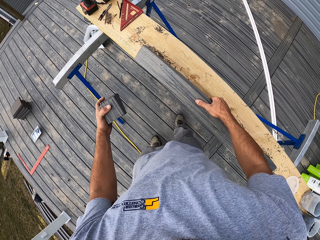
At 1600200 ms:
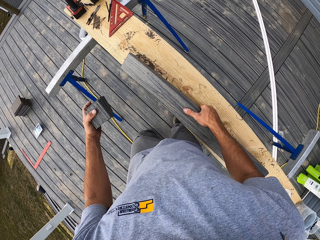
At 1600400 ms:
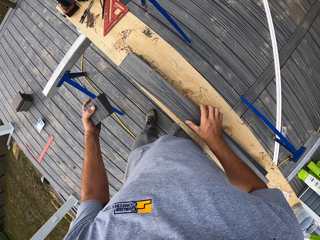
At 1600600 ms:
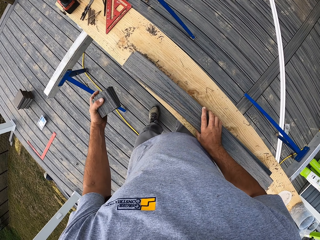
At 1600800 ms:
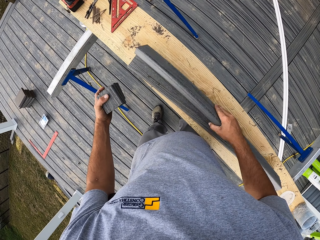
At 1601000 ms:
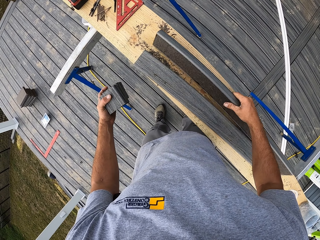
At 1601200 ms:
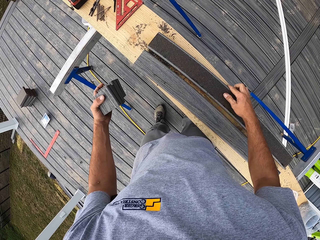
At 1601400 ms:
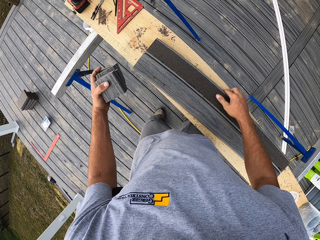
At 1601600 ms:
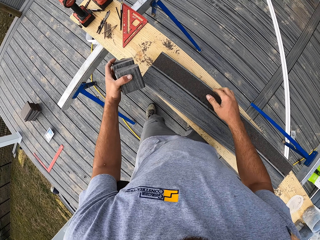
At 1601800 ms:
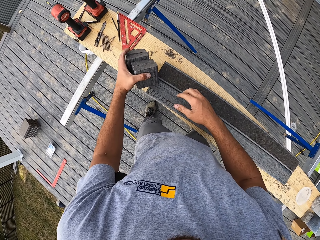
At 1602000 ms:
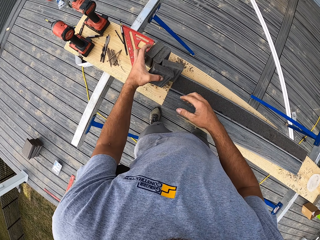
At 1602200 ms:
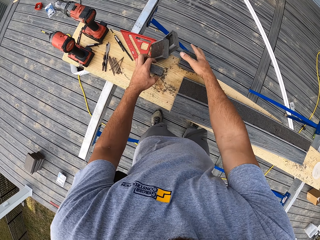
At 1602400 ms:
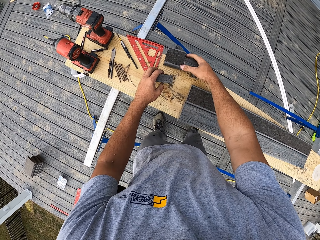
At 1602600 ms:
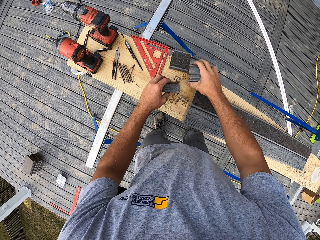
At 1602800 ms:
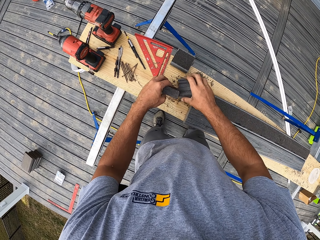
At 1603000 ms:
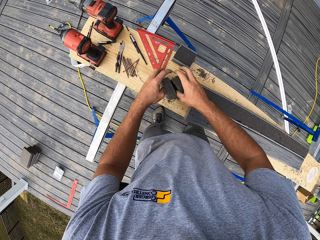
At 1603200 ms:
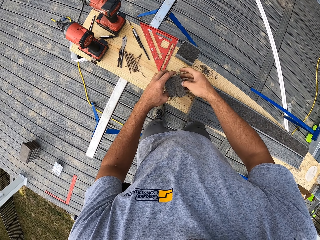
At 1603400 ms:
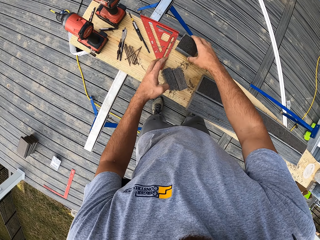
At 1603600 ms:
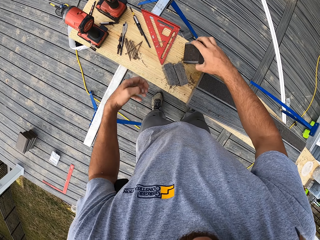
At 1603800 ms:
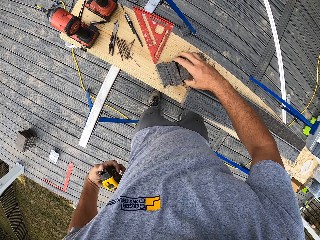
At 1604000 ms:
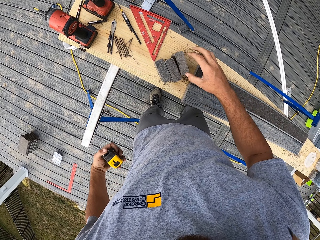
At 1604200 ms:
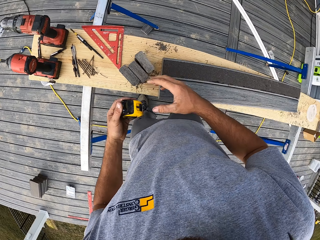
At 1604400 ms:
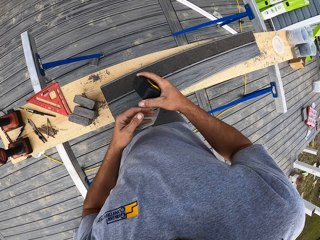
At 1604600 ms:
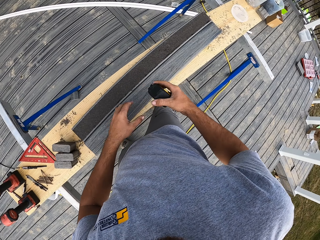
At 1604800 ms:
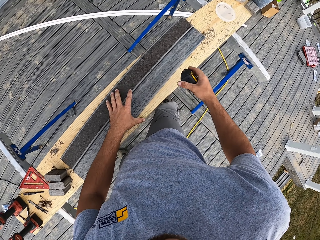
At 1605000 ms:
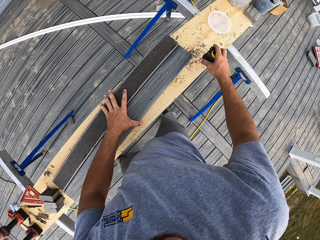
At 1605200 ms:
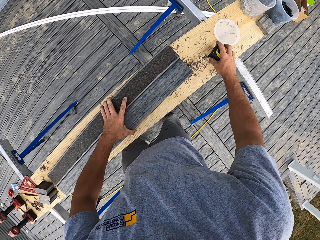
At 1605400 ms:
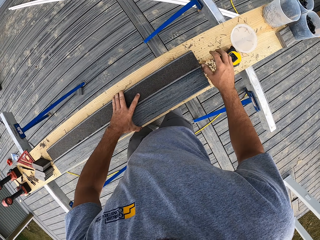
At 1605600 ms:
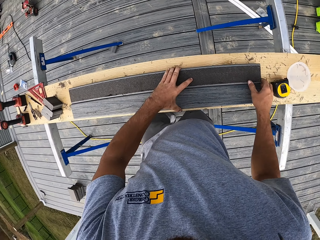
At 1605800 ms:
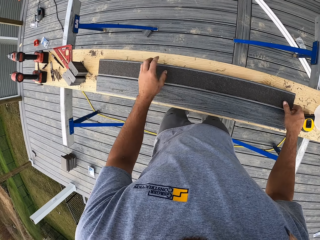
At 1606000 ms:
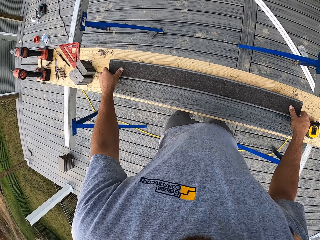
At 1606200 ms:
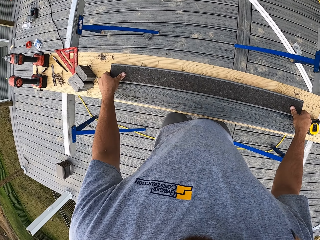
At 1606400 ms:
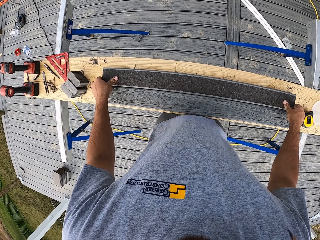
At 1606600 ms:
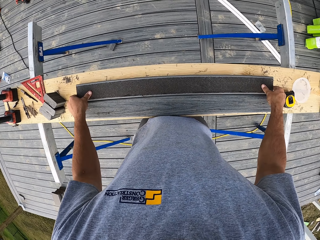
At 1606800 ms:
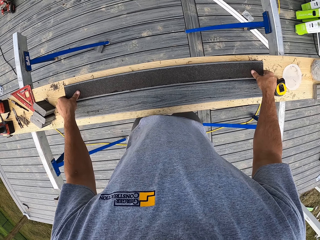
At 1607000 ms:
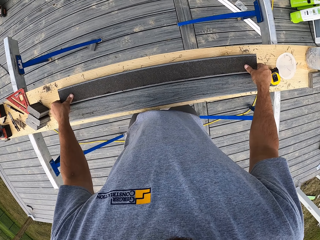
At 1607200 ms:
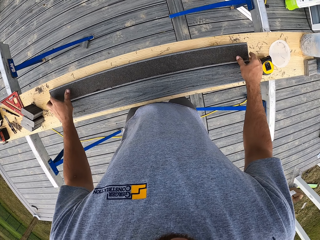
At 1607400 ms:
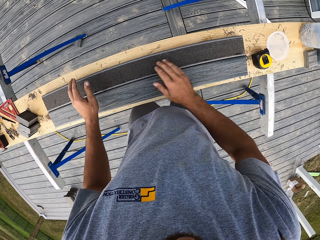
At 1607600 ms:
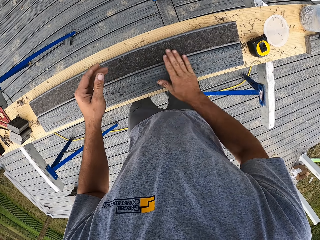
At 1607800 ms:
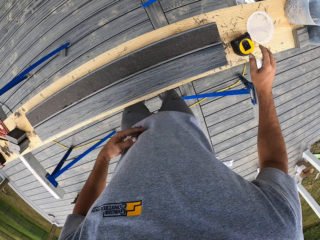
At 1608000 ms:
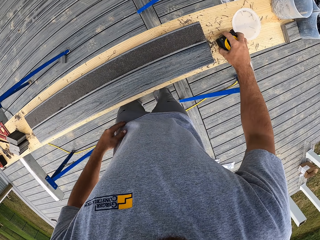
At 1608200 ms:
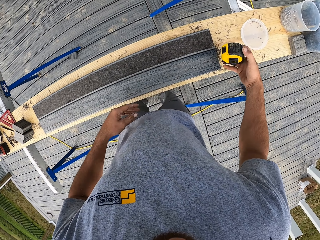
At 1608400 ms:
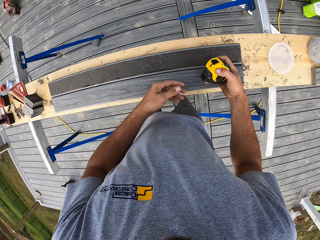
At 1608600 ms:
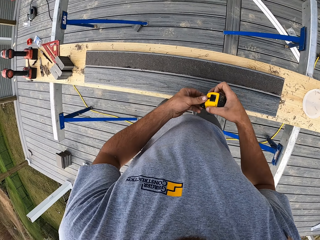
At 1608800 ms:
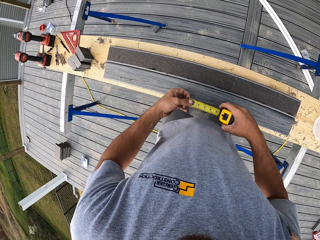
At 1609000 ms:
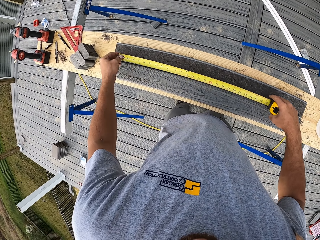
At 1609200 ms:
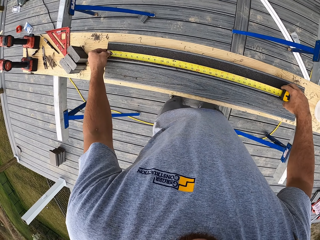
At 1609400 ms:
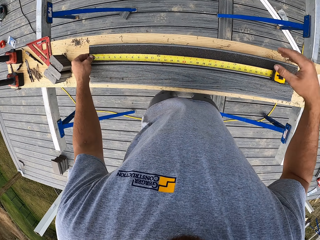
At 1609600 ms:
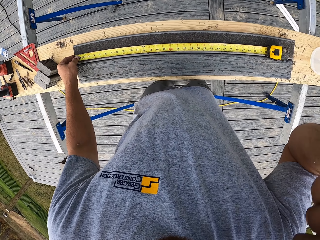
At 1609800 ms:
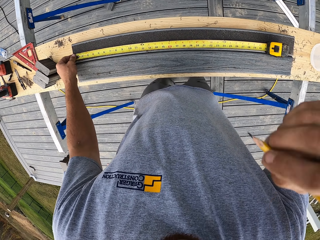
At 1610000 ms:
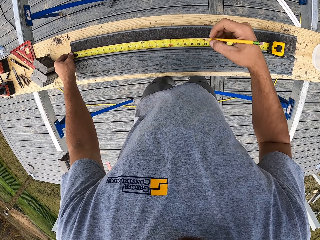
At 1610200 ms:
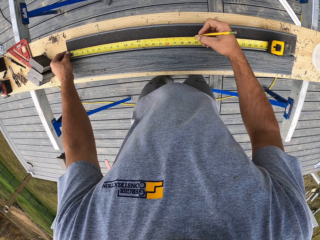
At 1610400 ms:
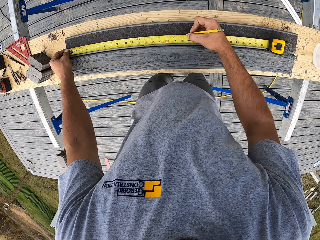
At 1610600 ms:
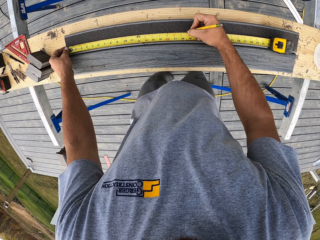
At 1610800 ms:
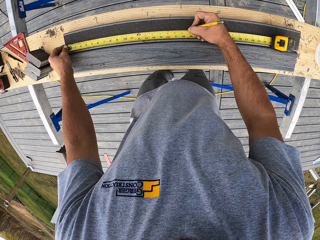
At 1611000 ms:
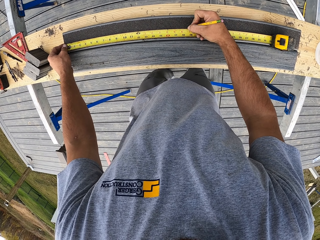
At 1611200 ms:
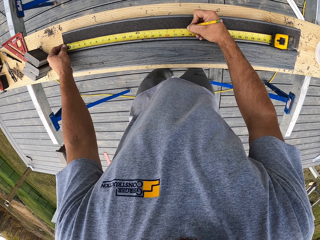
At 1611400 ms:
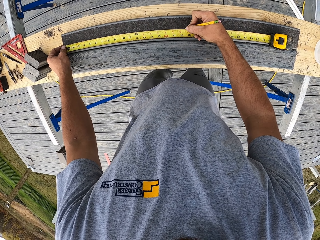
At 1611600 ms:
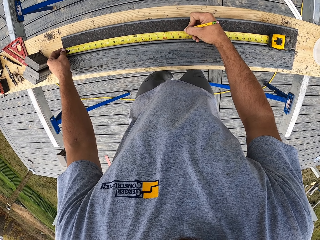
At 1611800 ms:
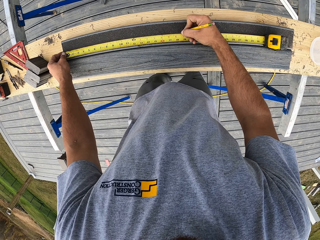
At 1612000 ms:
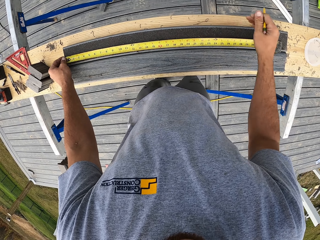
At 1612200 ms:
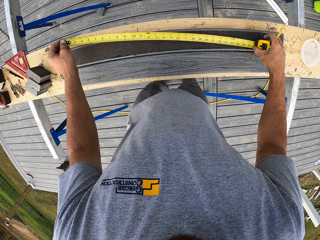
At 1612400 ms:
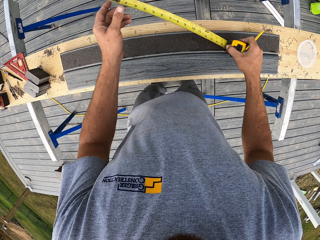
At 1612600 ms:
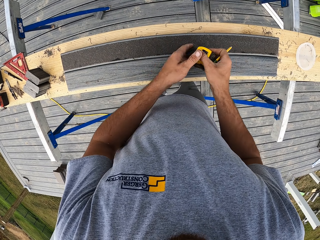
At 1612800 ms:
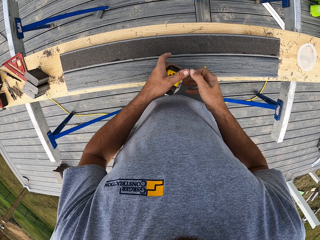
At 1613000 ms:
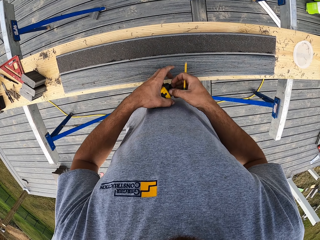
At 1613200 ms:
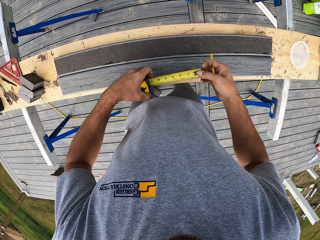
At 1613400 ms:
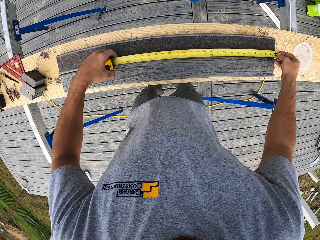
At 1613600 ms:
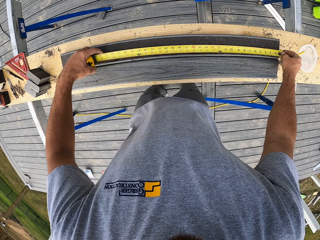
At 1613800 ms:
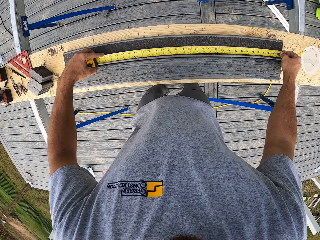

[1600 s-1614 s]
The camera wearer places the rails down. They drop pieces of the rail. They arrange the rail. They put down the tape measure. They lift up the tape measure. They measure the rail. They draw a line on the rail with a pencil. They close the tape. They lift up the tape measure.

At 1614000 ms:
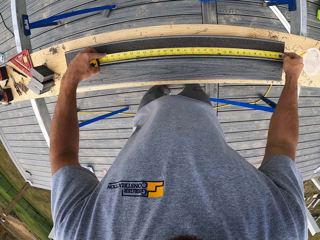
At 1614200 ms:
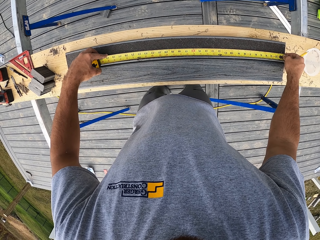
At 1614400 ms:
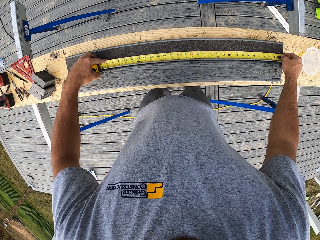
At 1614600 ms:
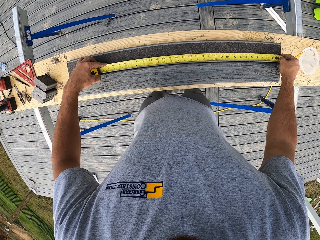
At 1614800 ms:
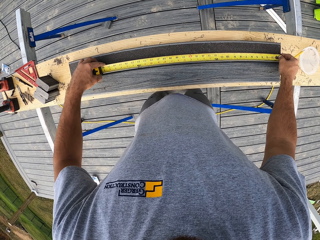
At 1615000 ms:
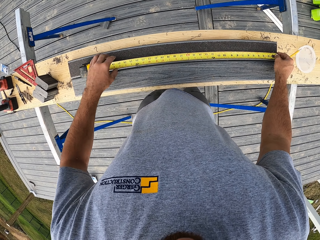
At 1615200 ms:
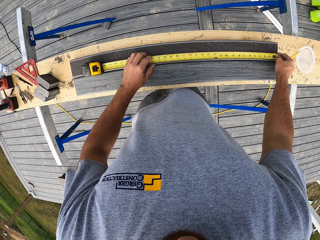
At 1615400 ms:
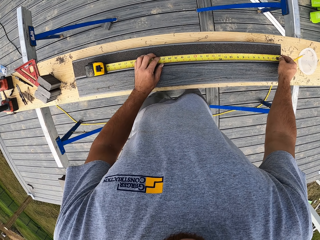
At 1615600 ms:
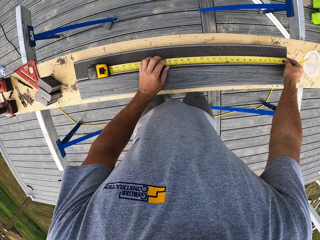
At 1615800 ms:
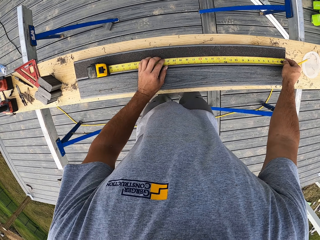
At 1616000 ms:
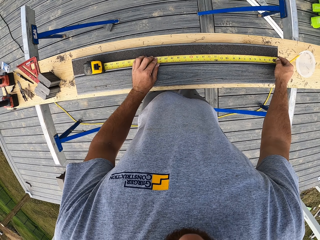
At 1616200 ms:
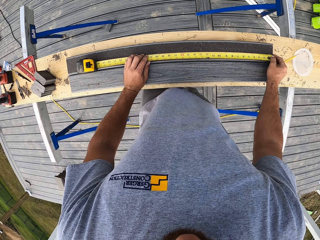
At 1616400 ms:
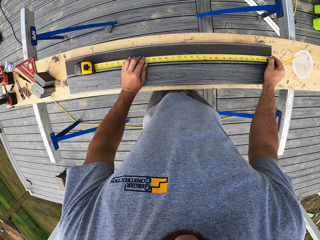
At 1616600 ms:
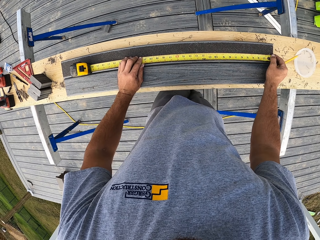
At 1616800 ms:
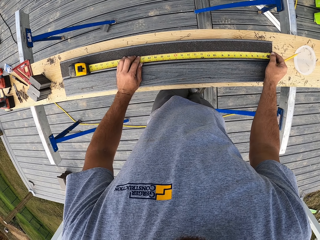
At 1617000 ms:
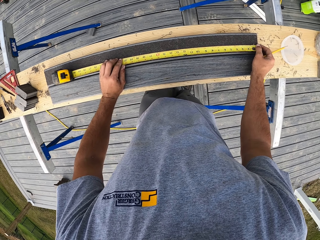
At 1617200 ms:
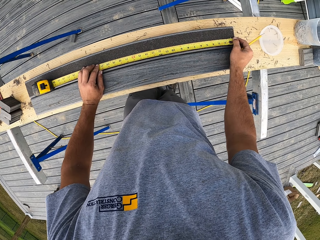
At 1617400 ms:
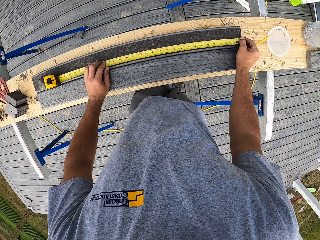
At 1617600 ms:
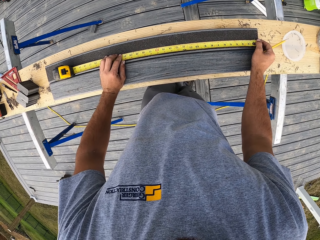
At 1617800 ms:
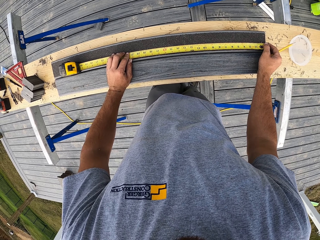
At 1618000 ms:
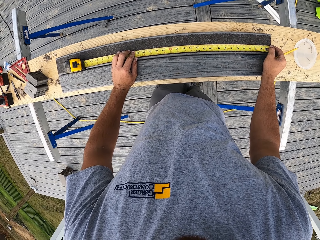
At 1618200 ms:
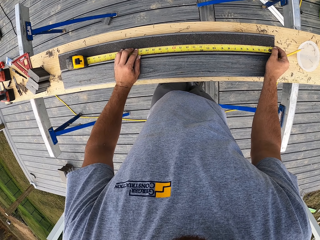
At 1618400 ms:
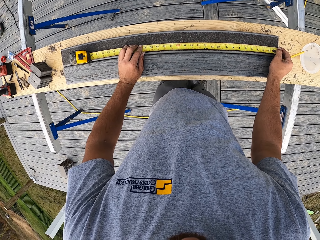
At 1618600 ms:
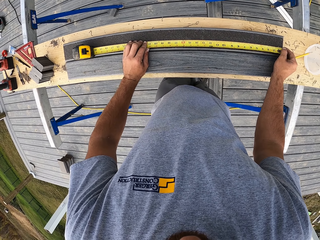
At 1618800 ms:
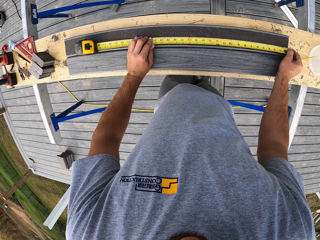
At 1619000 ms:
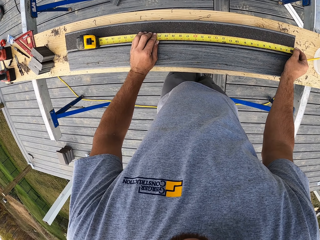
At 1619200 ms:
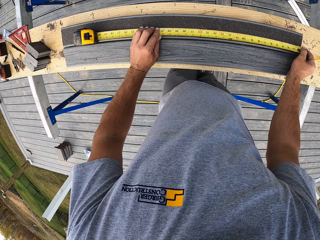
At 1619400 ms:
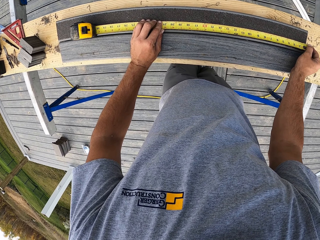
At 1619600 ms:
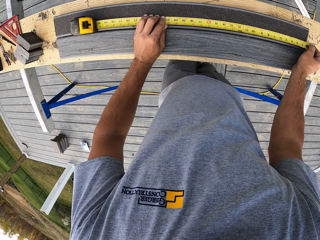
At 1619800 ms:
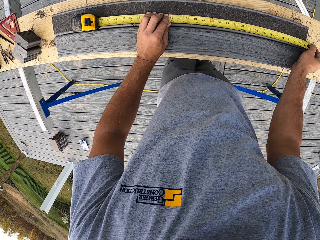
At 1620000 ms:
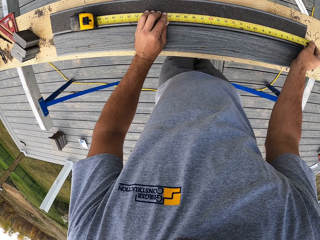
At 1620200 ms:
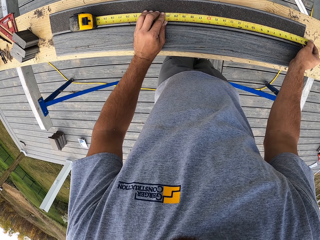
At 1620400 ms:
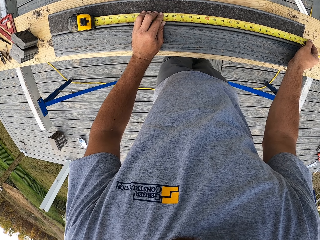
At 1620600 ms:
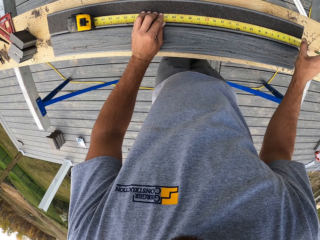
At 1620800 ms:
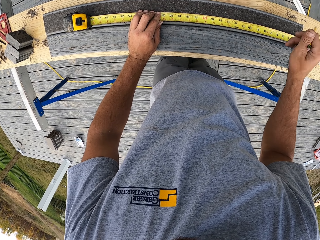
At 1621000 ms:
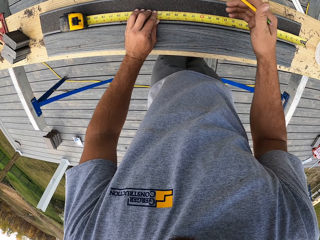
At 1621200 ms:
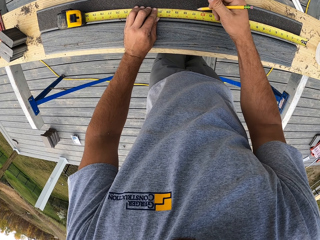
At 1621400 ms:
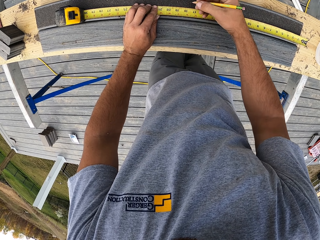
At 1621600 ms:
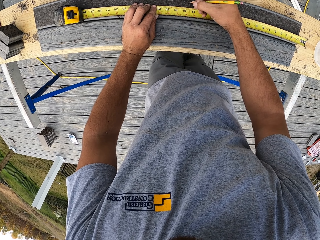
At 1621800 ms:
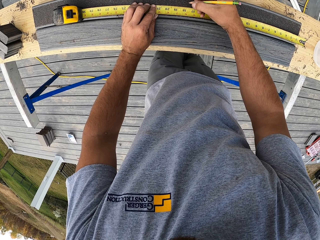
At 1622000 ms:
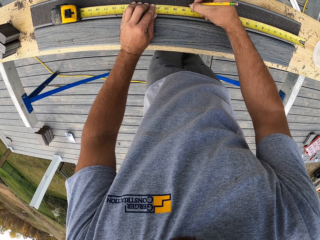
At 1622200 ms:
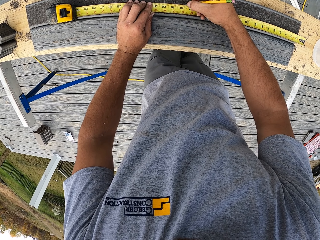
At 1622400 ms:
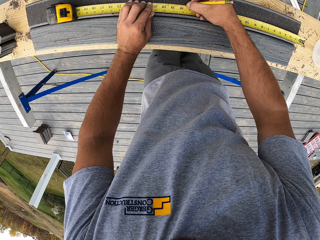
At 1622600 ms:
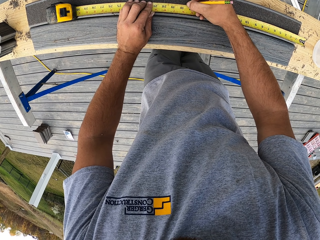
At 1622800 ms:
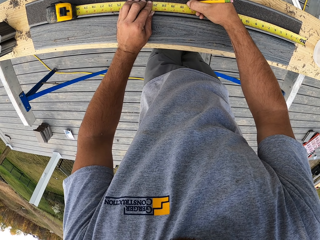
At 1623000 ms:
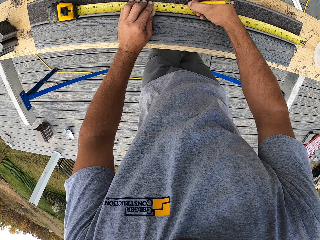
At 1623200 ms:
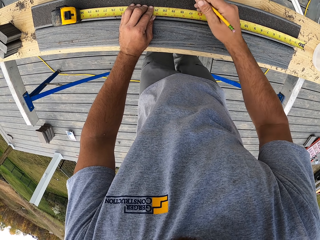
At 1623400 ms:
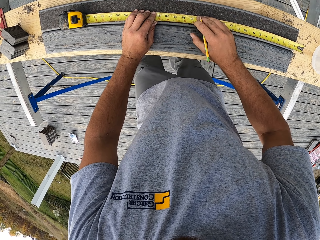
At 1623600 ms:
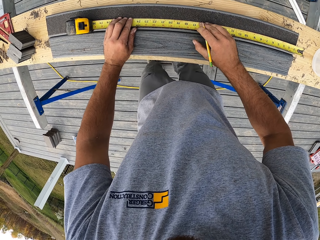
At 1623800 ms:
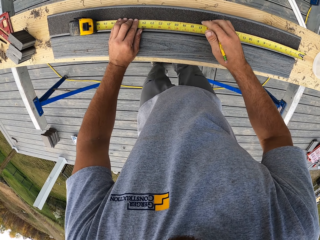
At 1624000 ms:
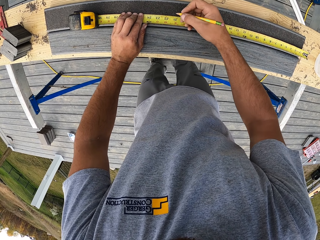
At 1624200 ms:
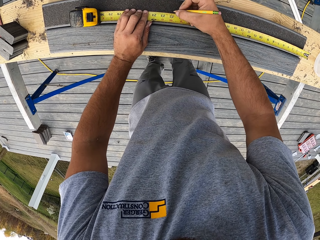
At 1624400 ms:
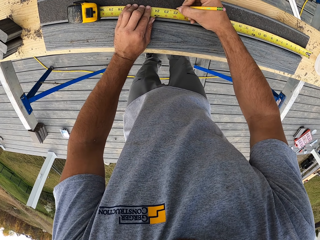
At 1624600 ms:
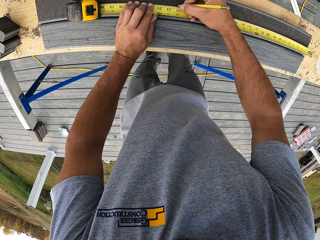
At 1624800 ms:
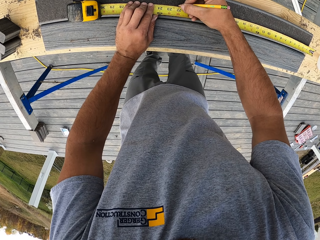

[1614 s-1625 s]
The camera wearer measures the rail. They hold the tape in place. They draw lines on the rail with a pencil.
